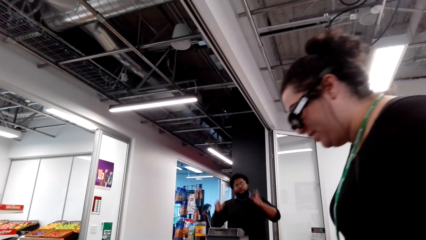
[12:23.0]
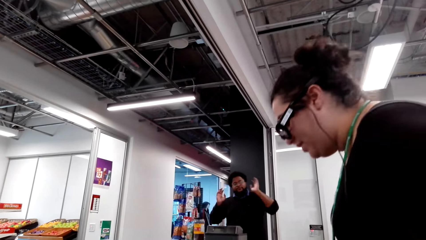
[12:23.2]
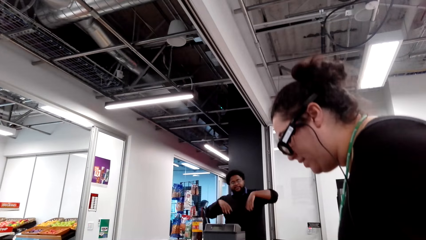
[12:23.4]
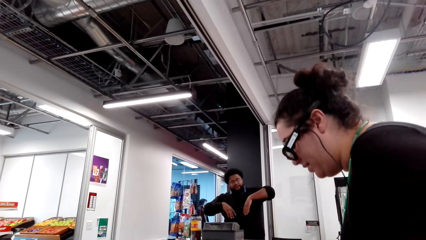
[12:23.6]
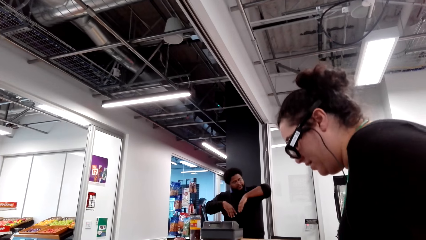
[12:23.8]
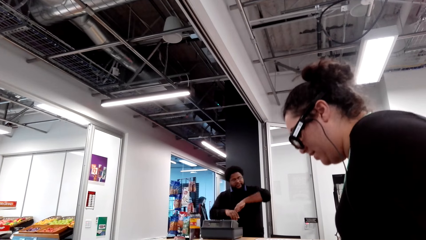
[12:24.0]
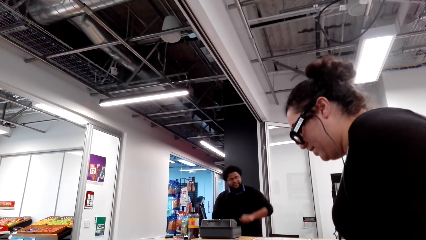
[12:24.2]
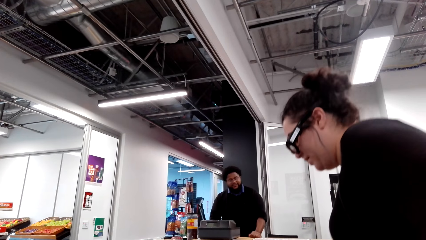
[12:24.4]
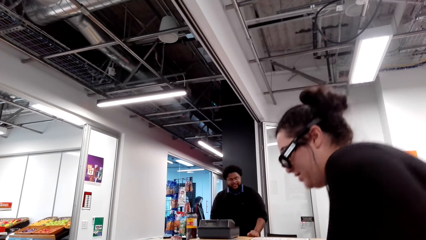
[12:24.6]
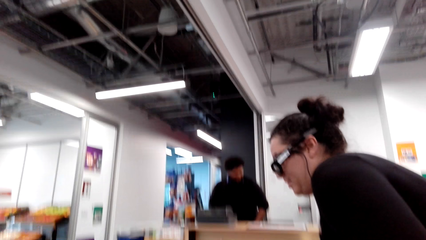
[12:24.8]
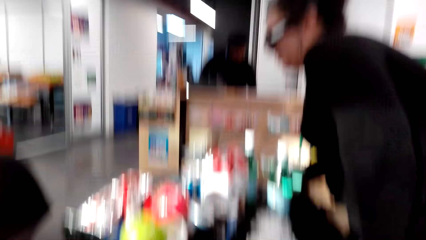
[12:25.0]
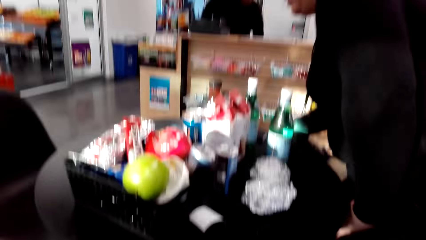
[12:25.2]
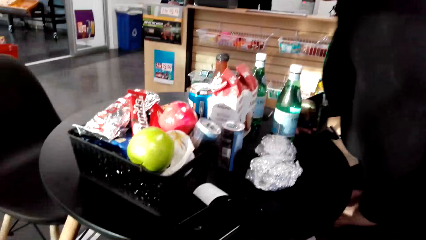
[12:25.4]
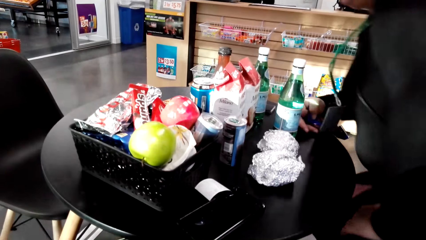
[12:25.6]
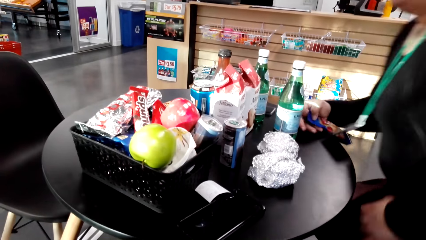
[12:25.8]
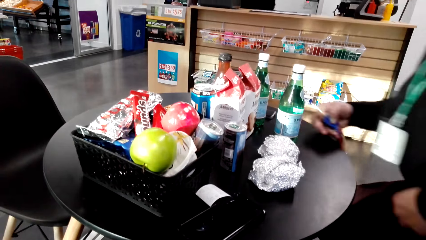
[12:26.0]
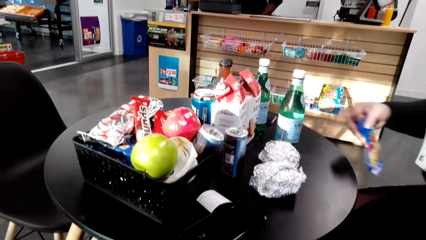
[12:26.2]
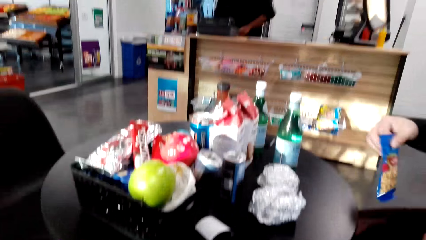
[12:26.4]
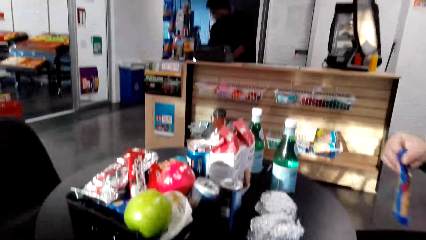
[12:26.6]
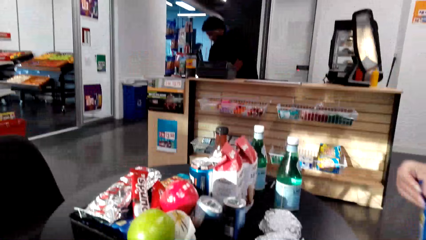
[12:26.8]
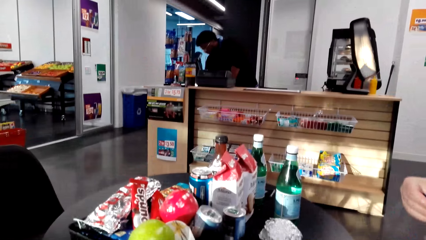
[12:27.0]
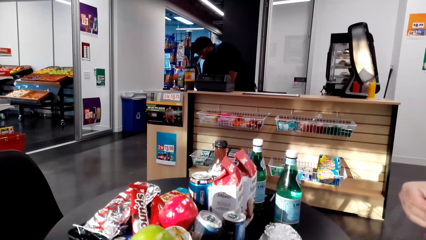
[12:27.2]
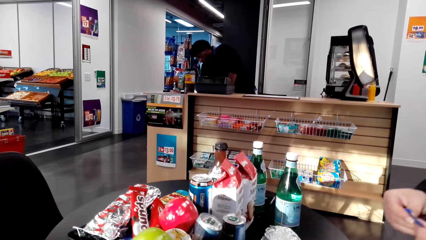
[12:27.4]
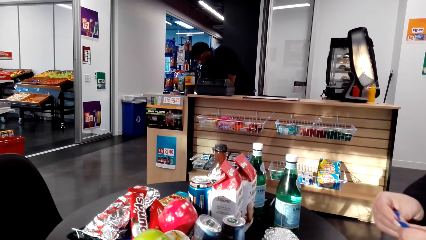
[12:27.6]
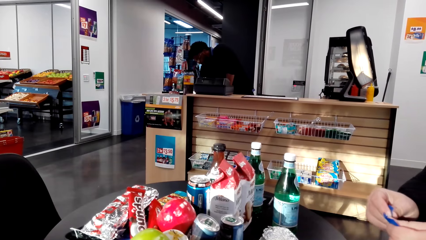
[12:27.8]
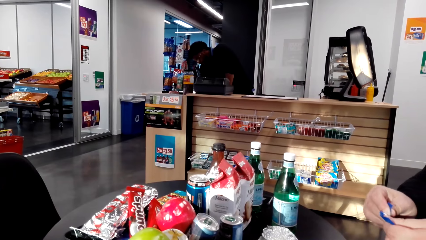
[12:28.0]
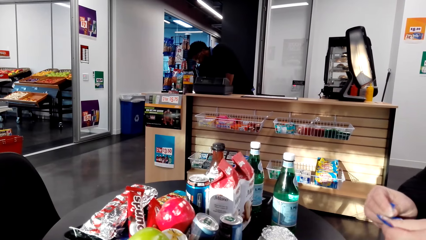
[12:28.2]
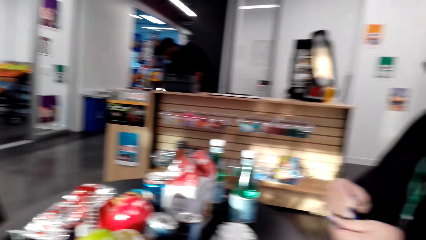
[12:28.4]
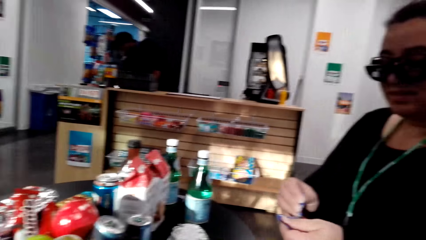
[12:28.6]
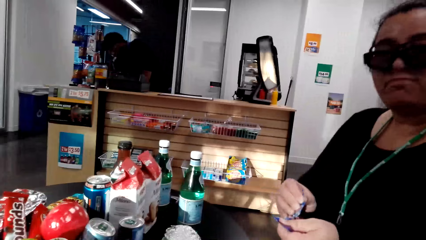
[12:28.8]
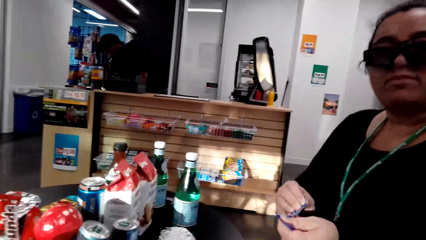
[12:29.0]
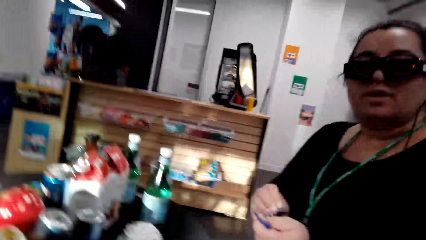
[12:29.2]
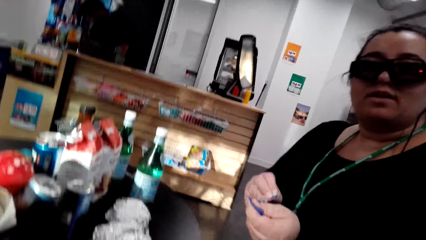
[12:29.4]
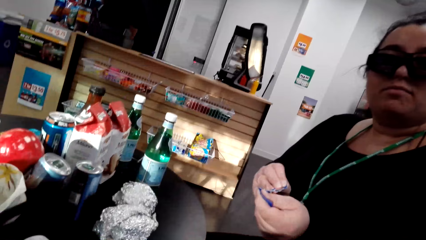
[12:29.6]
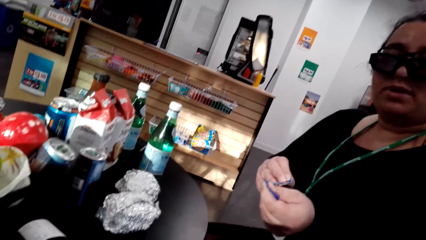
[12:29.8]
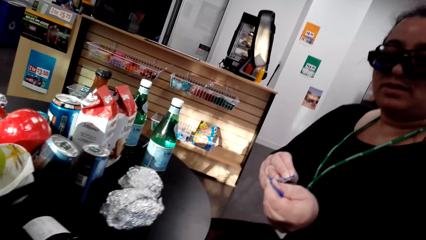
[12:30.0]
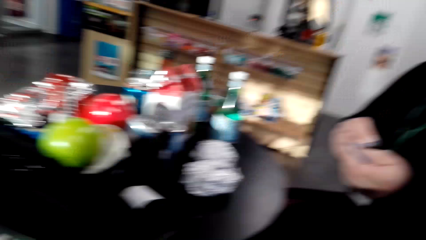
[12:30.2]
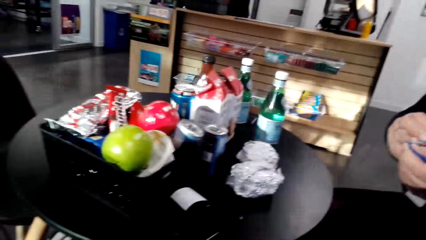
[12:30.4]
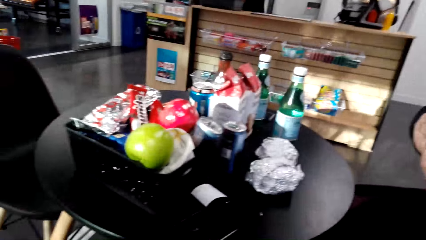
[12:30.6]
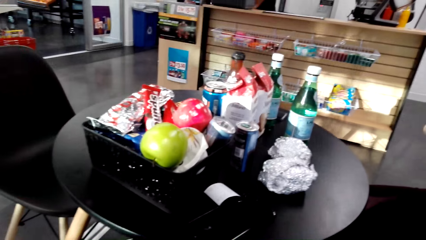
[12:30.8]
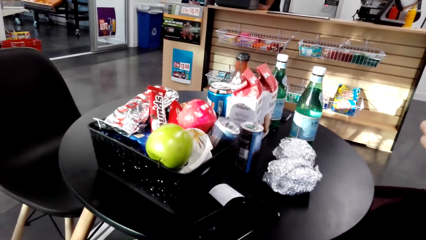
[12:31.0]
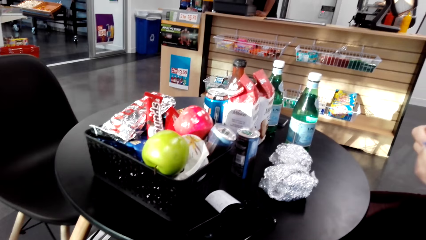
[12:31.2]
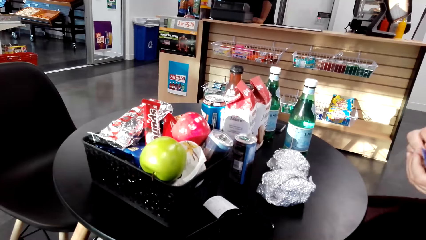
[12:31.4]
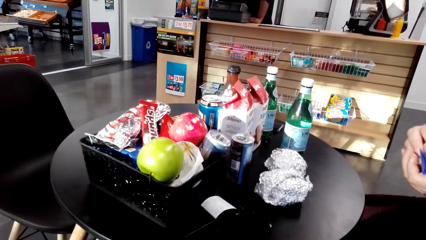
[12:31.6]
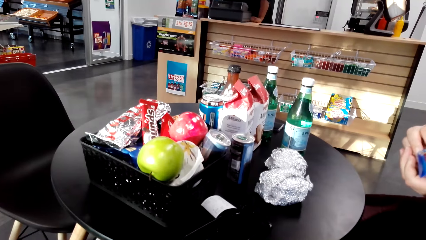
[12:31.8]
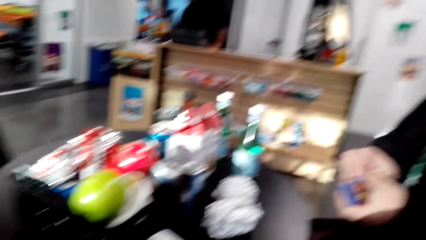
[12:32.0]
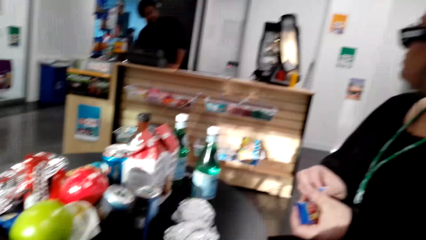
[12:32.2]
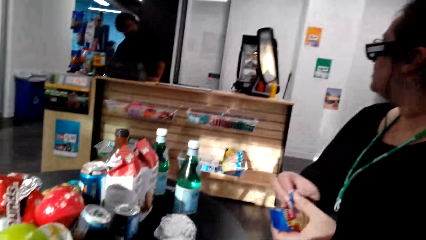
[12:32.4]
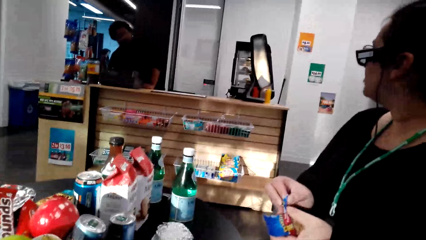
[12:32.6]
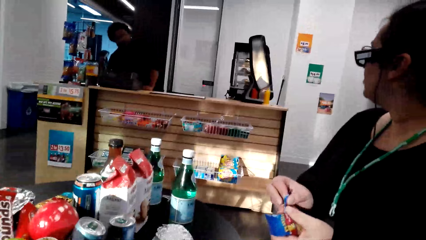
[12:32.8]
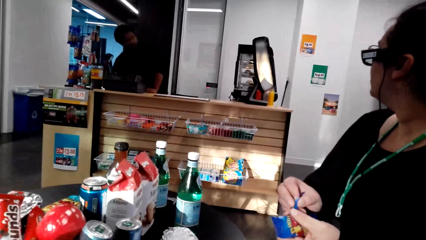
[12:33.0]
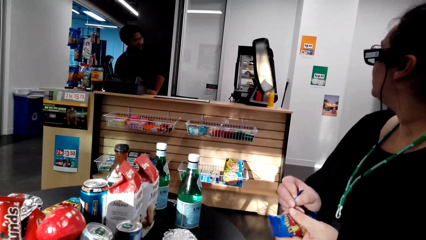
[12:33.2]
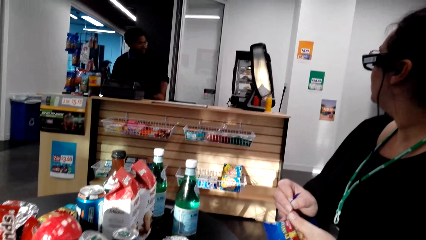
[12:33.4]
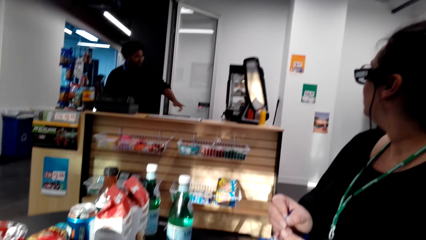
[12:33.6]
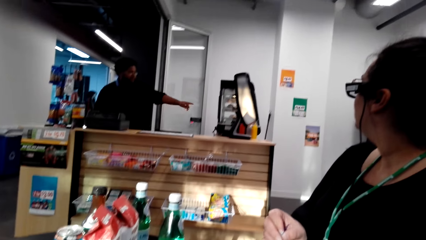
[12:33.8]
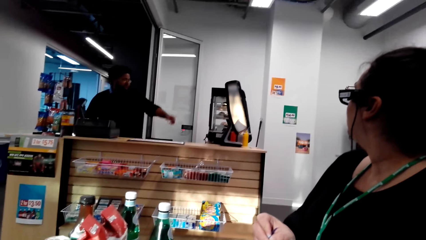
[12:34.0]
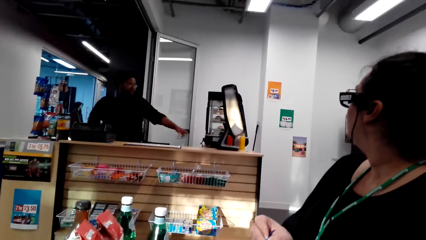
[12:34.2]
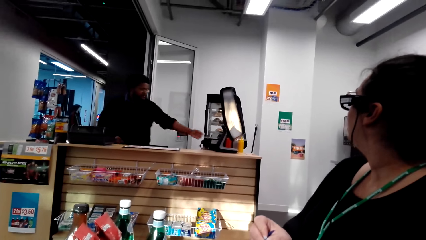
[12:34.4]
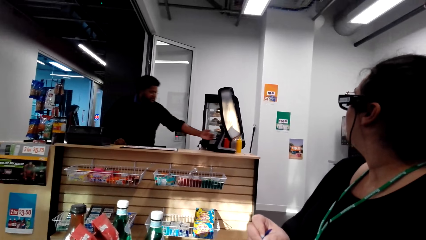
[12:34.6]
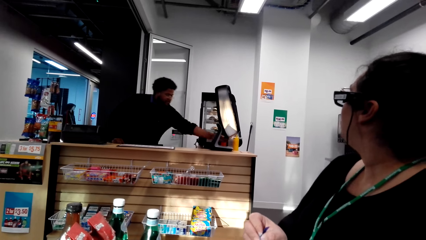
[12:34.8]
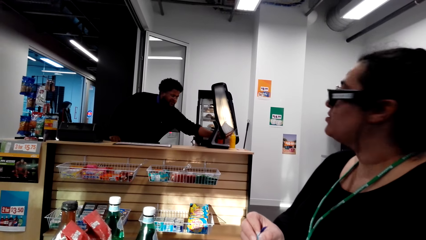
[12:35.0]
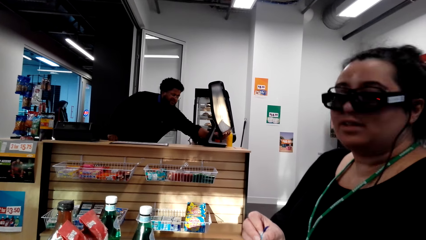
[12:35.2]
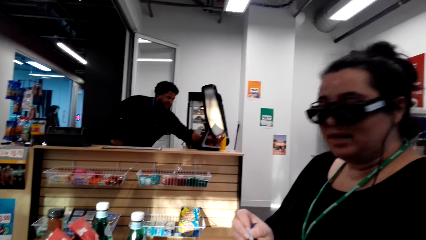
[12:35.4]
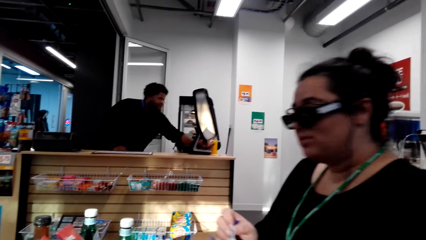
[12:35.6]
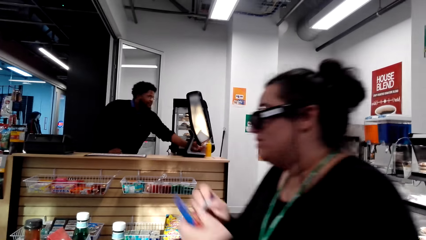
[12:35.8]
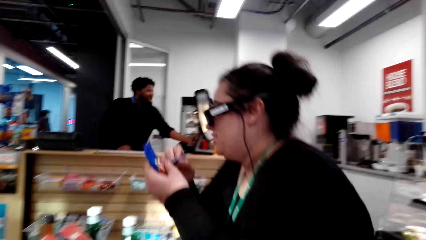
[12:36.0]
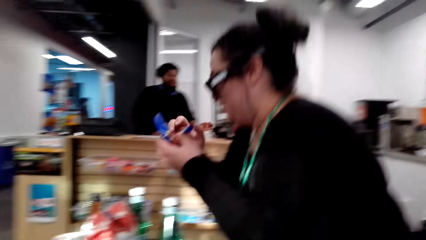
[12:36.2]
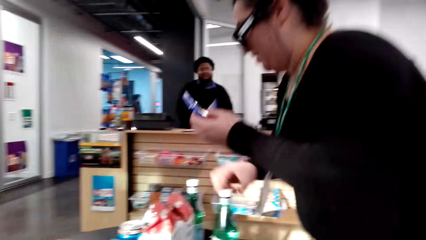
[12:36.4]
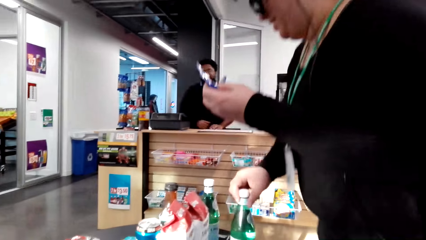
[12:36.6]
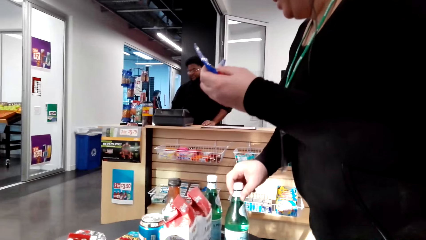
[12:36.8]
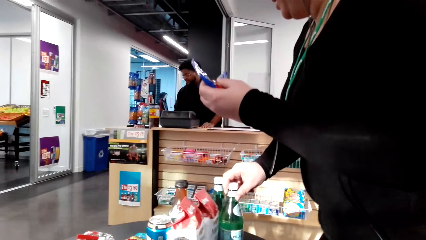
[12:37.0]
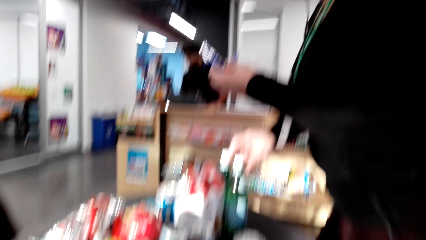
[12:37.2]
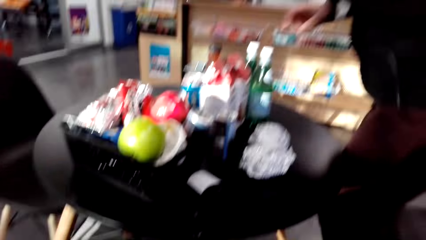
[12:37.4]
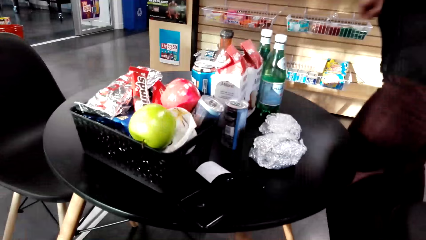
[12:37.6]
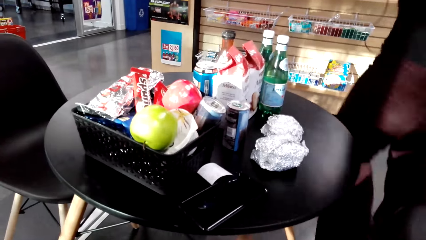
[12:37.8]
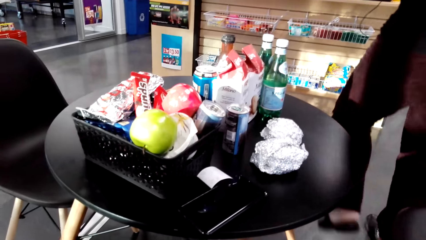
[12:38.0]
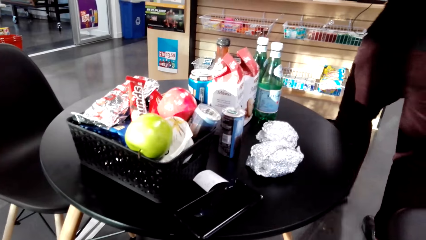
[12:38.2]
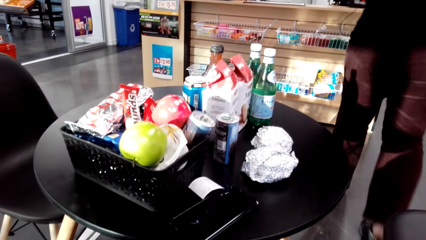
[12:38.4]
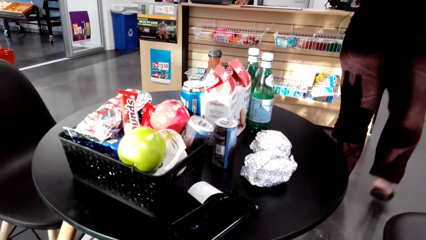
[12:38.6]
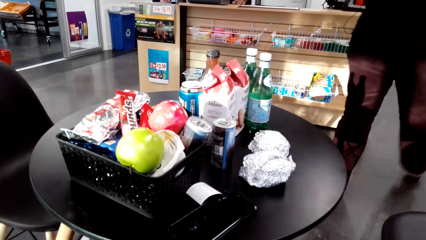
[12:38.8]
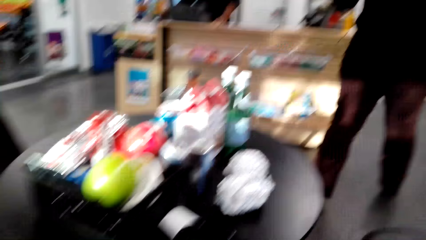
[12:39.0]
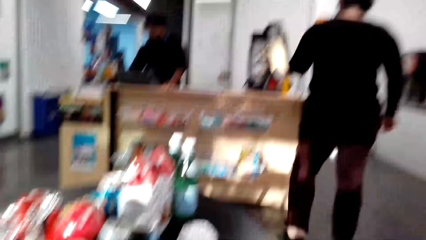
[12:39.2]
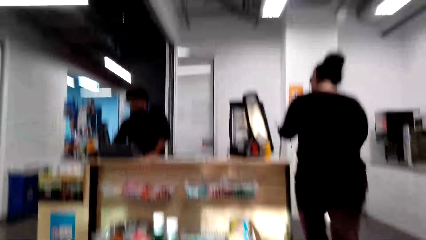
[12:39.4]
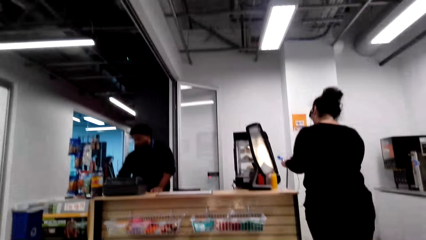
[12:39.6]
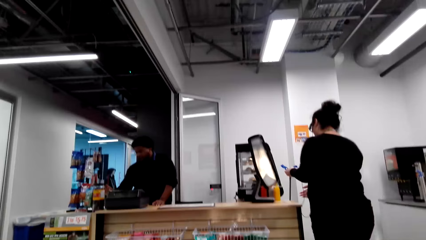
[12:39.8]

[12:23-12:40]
A cashier converses with the camera wearer. A woman takes a seat and cuts the packet. The camera wearer converses with the woman. The woman interacts with the cashier. The cashier responds to the woman. The woman converses with the camera wearer, moves the bottle, and moves around.
